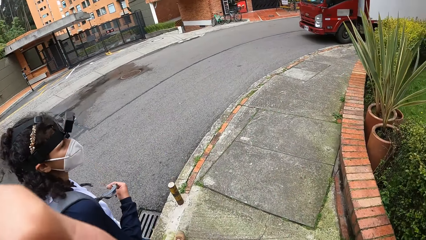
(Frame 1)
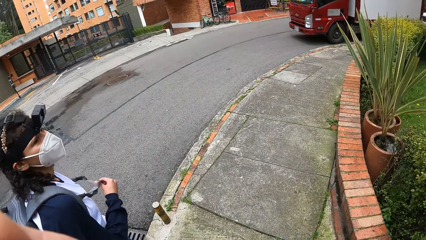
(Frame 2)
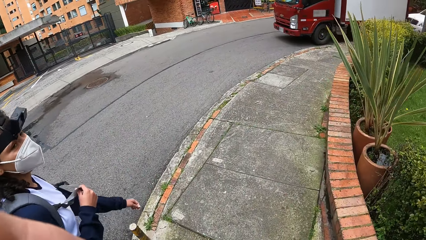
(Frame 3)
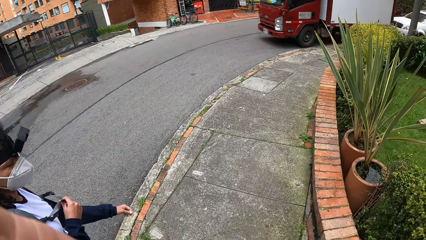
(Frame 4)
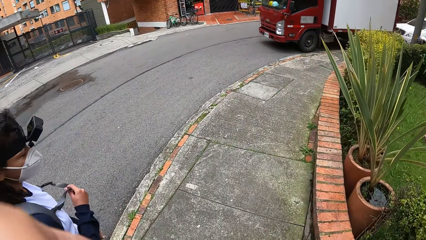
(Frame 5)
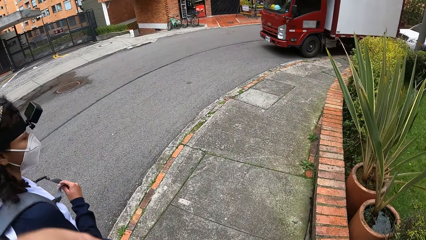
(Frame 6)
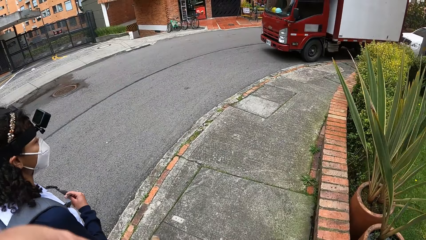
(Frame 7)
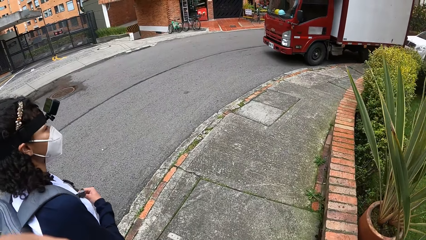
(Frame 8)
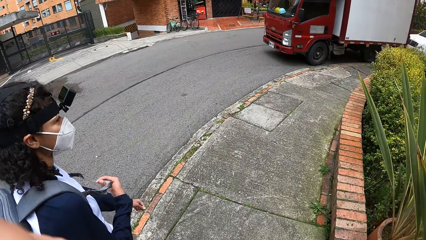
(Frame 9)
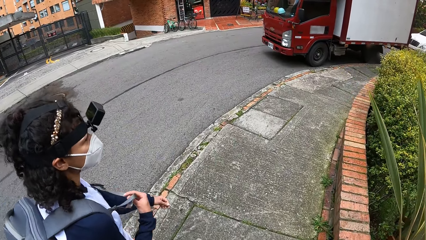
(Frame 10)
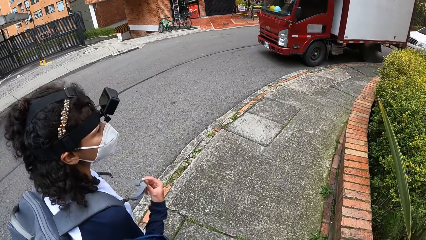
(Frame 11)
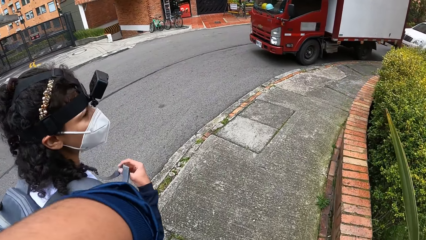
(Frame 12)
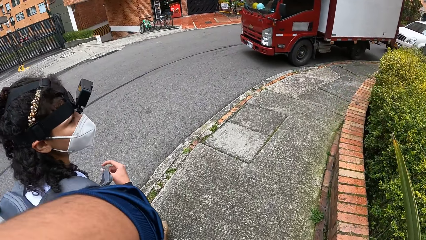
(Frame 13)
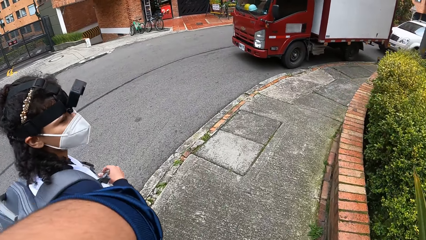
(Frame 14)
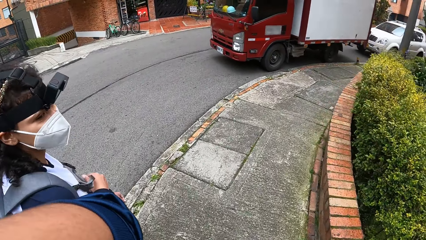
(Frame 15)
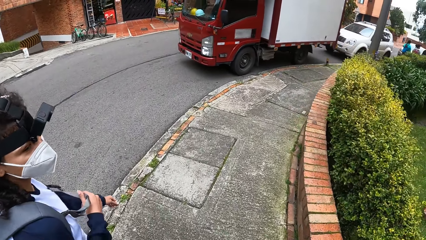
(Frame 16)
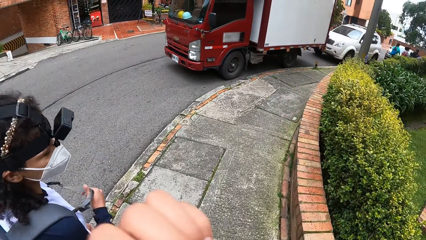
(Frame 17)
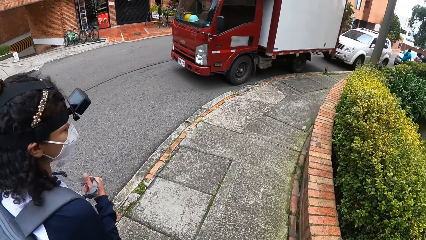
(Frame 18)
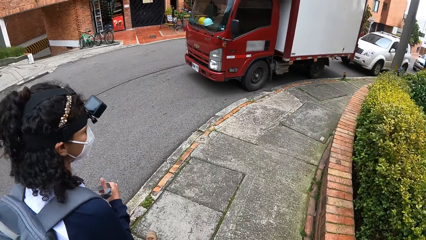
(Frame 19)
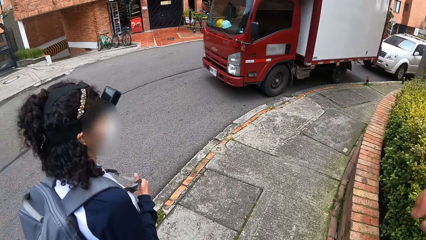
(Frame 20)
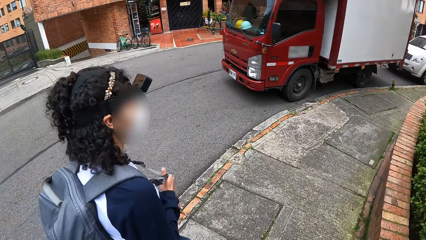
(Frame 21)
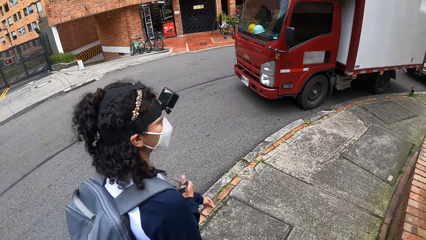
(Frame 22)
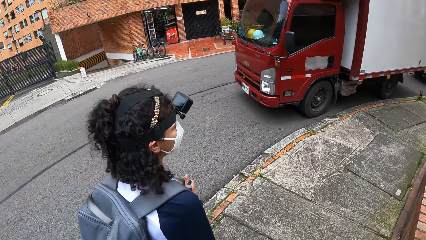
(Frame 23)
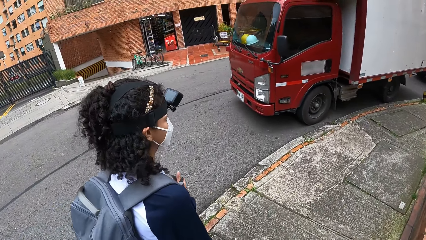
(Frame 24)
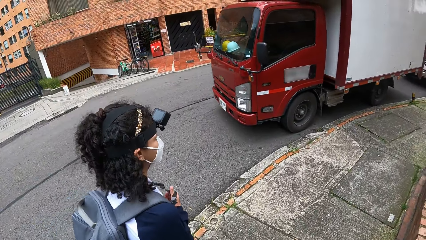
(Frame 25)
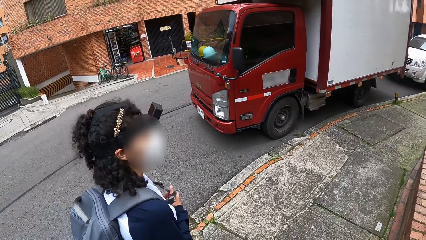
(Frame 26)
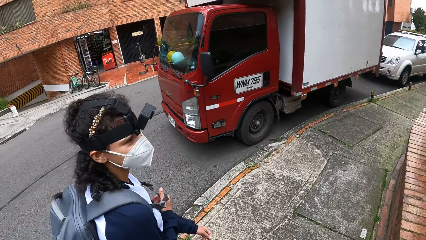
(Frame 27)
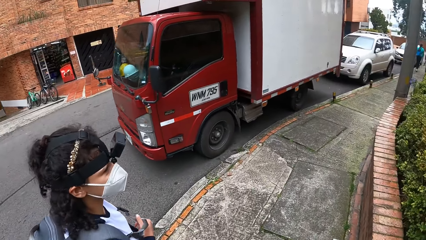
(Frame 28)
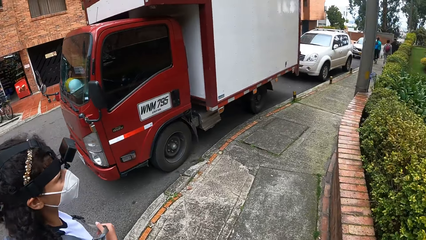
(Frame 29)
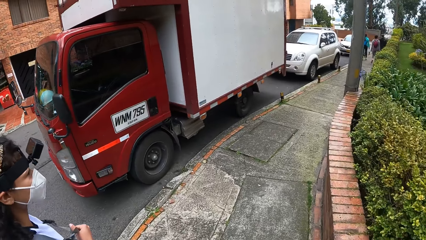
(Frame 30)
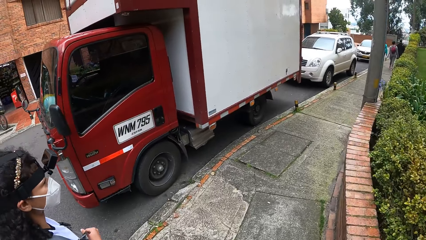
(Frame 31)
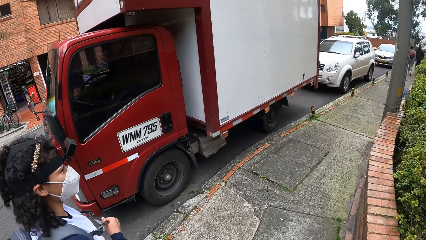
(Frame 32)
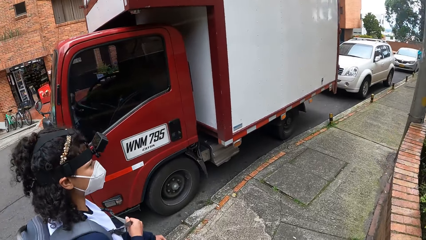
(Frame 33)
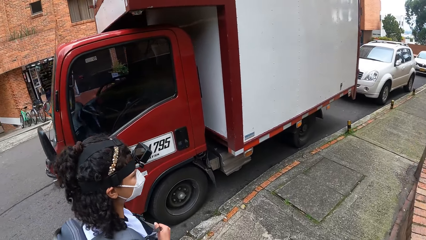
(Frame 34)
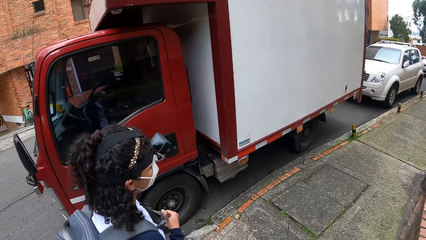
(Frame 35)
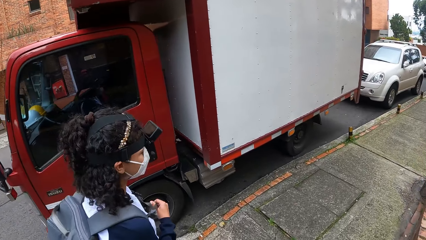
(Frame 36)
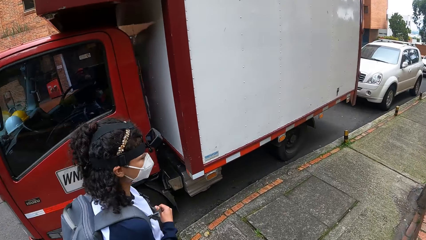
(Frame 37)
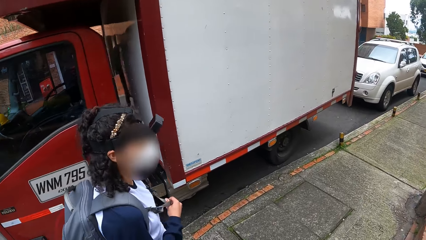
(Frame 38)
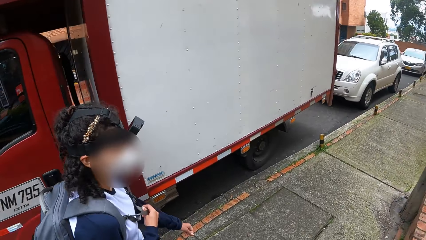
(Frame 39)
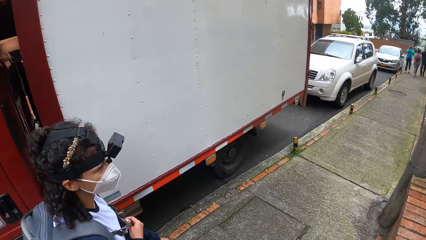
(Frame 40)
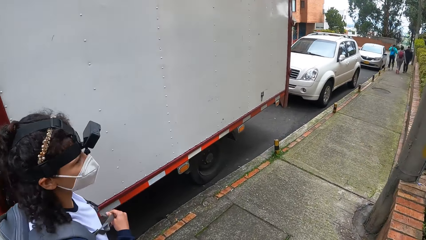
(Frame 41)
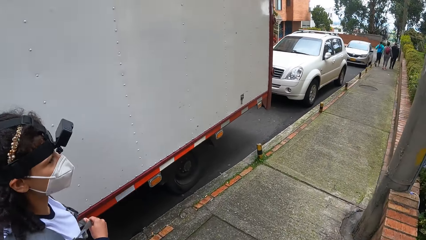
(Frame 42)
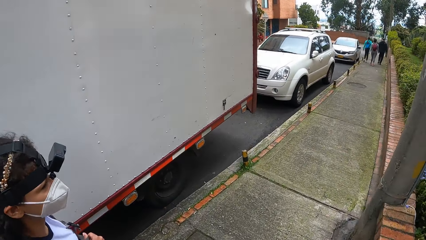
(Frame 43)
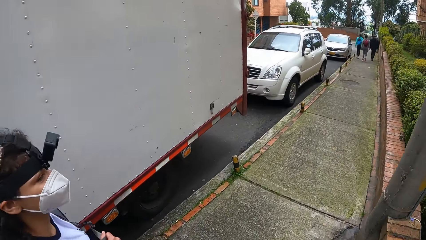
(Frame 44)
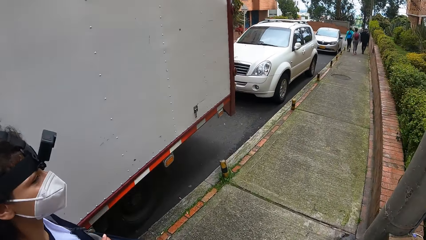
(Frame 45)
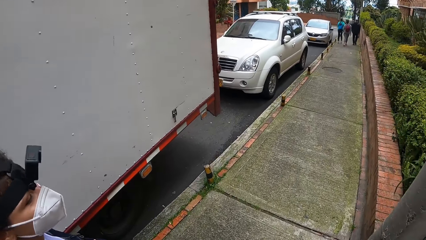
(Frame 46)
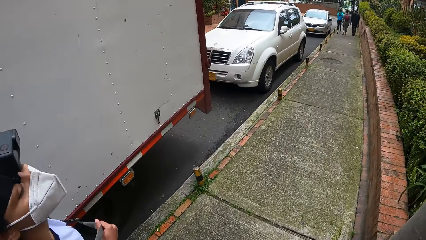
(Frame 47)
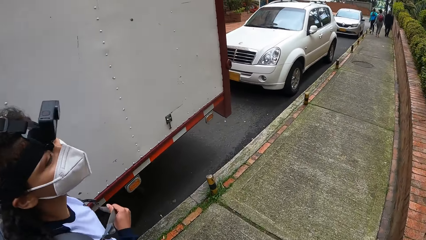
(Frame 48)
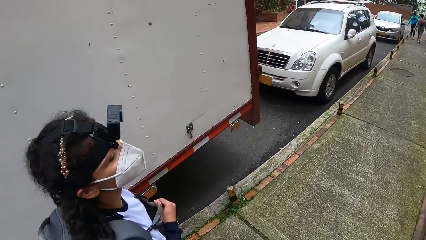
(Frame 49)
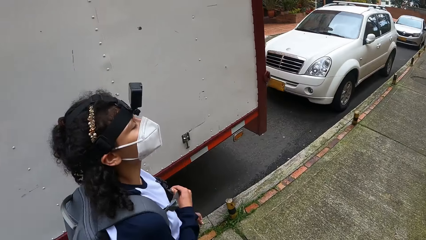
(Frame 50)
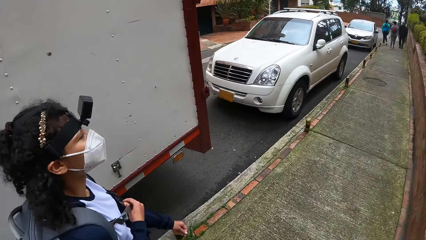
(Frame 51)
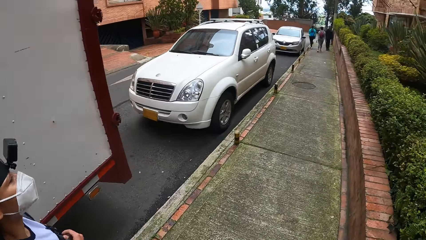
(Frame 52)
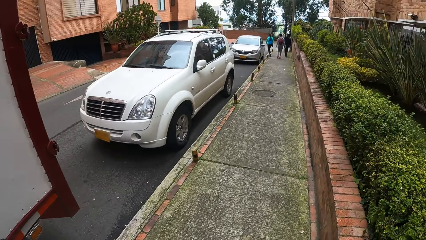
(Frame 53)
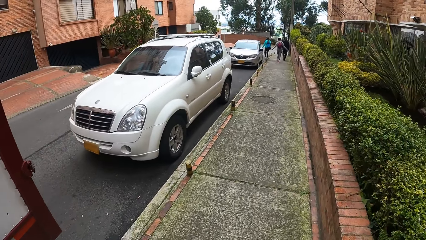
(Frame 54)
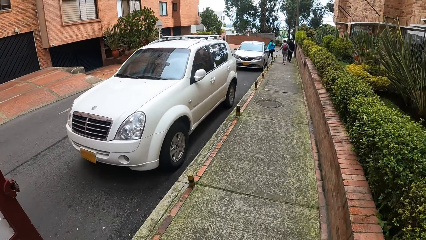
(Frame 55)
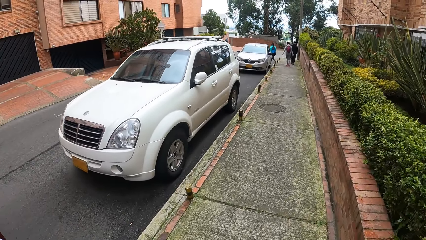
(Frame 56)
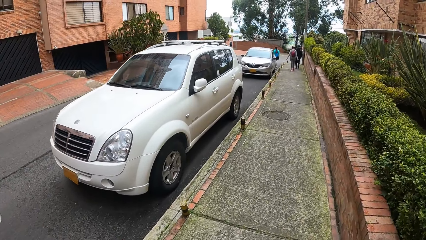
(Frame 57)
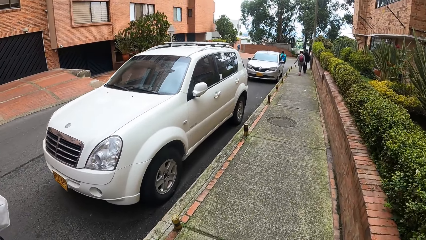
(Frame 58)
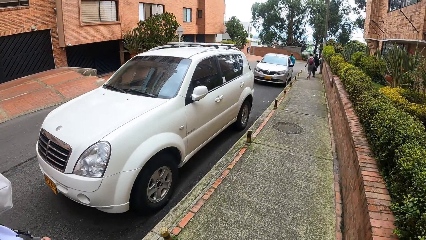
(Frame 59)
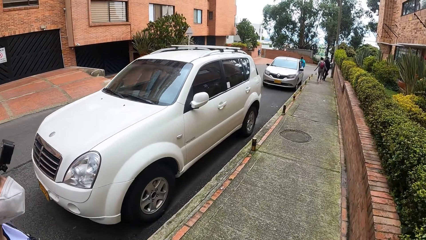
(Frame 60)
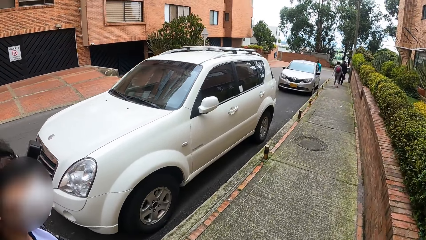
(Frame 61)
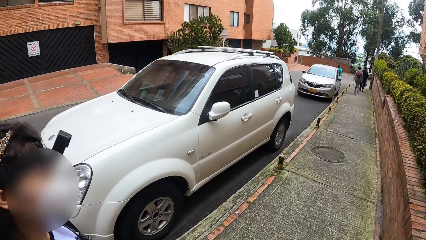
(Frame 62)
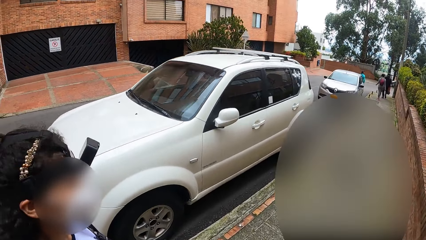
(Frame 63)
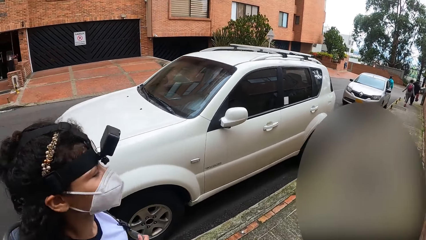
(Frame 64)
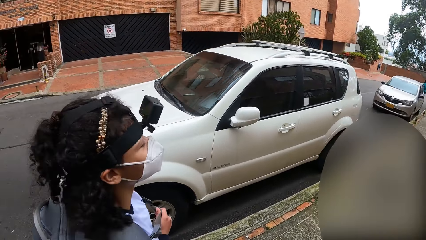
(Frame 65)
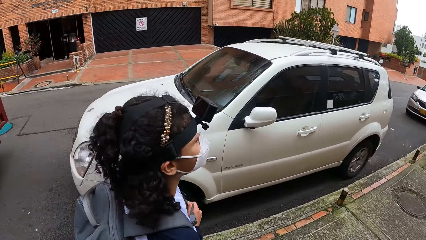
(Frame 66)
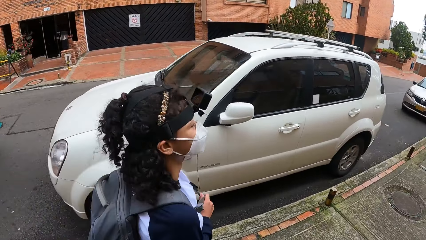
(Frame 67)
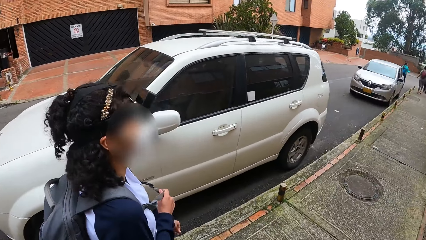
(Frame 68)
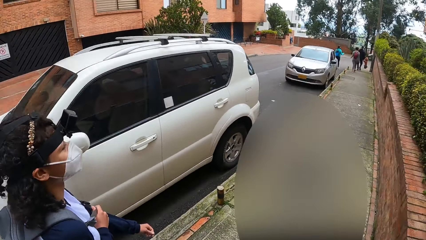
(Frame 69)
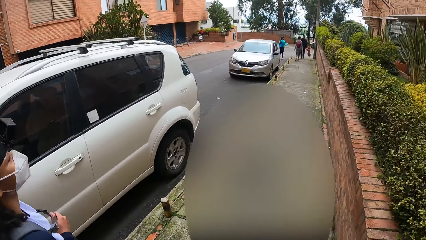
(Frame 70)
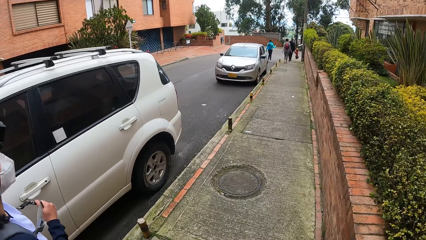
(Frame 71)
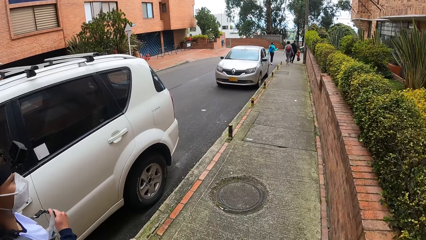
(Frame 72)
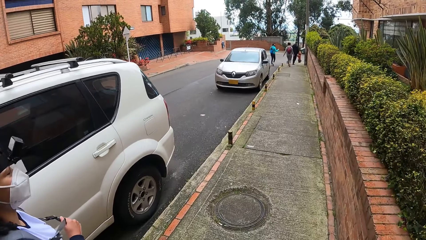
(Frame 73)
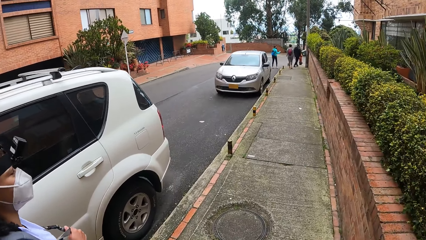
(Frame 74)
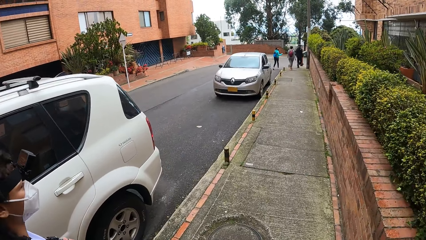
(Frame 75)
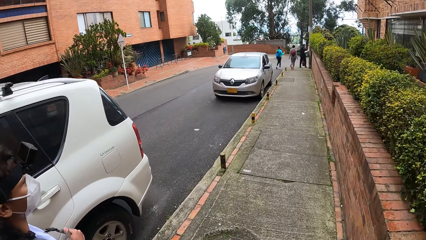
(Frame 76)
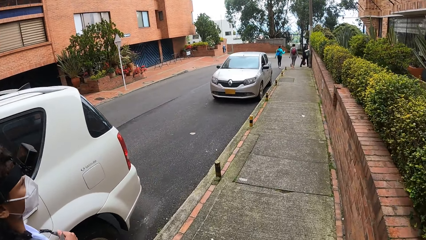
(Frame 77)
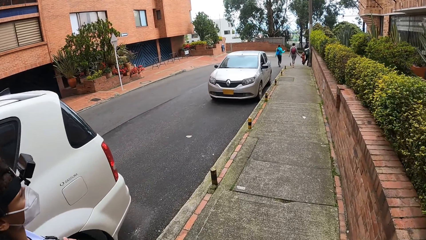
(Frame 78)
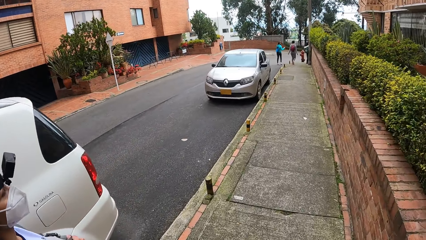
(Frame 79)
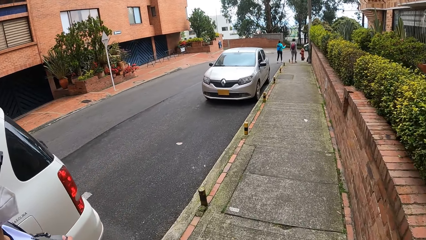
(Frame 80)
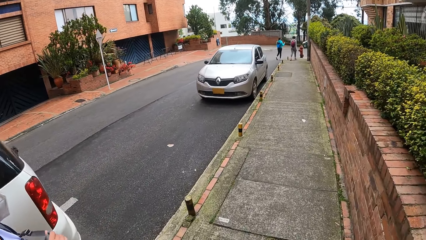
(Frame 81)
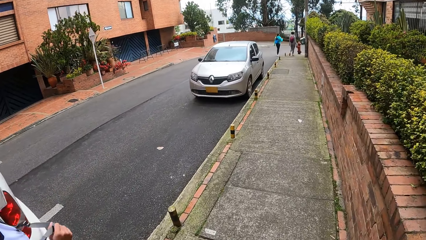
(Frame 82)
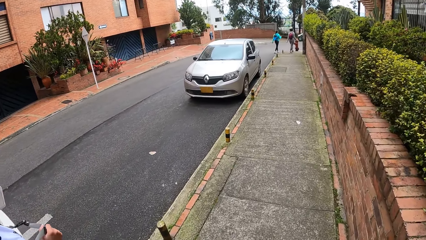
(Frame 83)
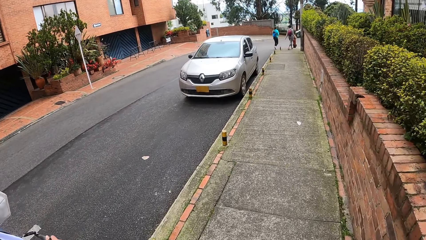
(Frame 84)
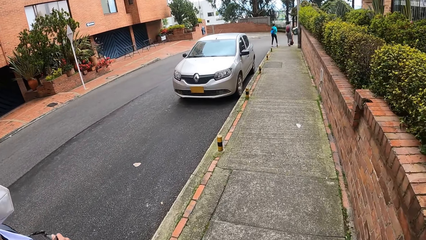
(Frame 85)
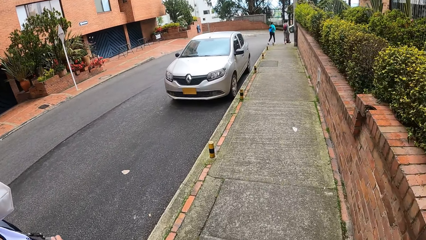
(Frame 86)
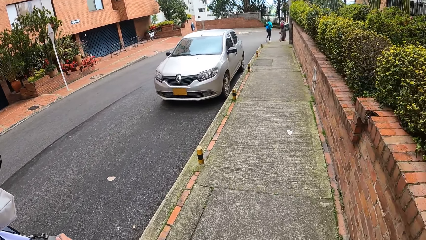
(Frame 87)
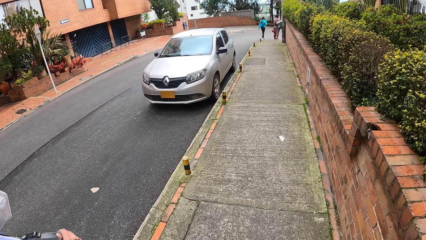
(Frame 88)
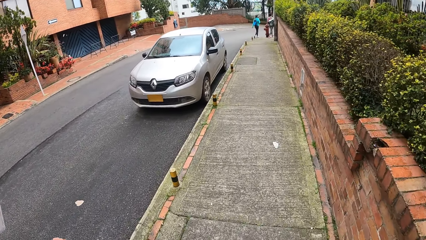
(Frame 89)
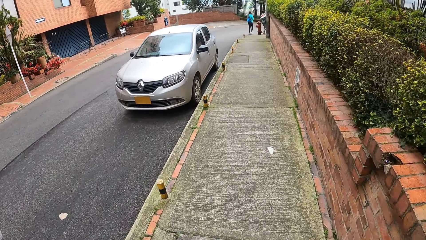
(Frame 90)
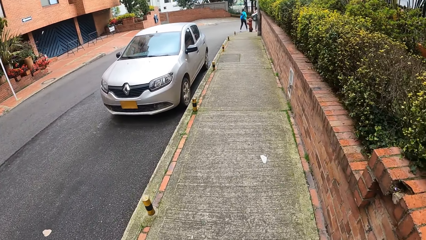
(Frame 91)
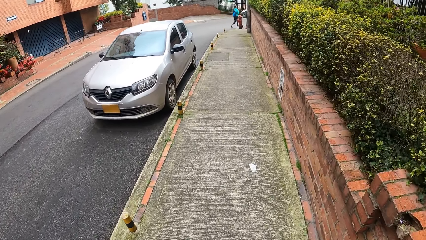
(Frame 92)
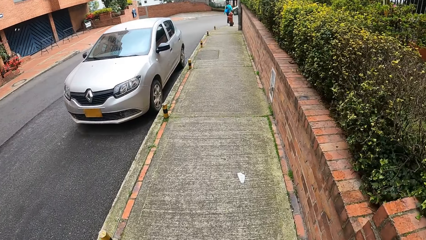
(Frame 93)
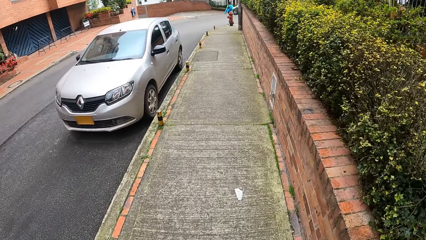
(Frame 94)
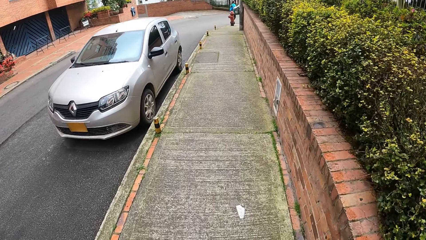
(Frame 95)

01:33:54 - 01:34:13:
The camera wearer looks around. They look ahead. They look around. They look ahead. They look around. They look ahead.
